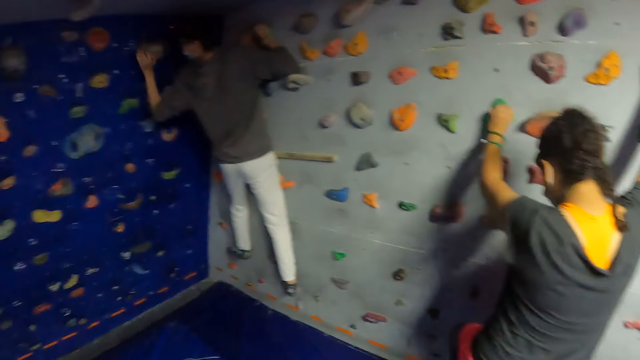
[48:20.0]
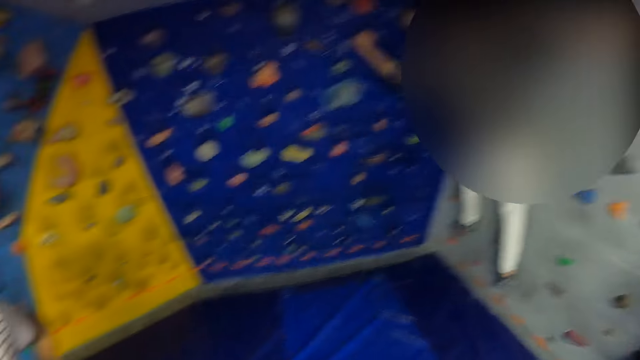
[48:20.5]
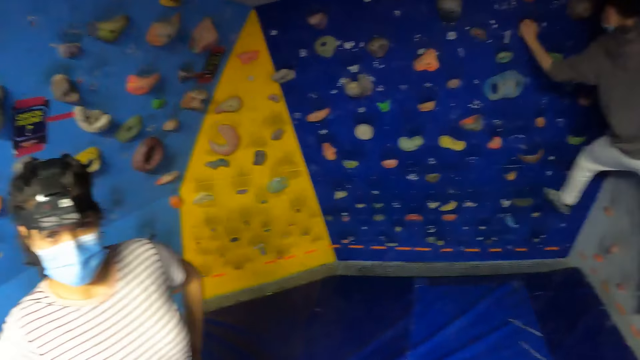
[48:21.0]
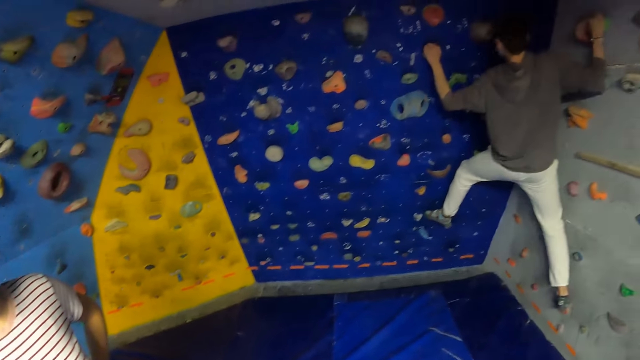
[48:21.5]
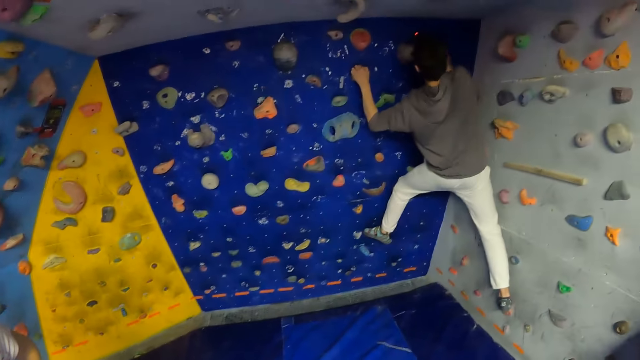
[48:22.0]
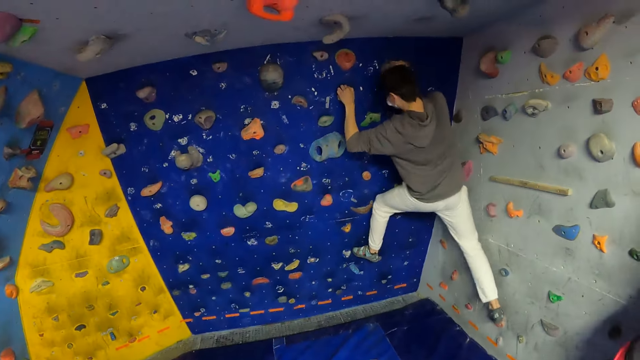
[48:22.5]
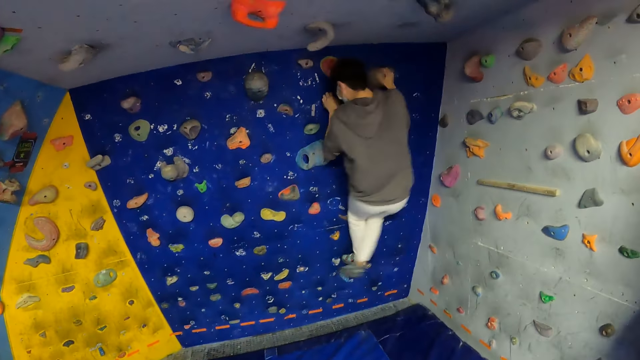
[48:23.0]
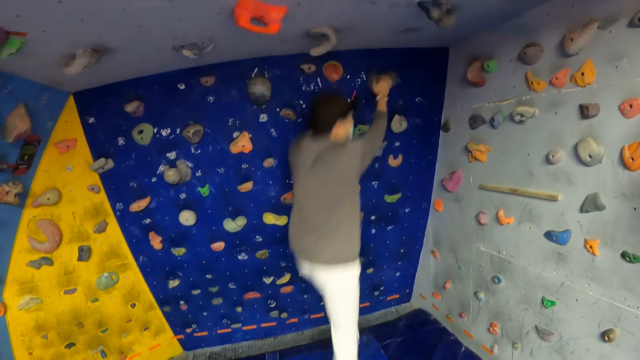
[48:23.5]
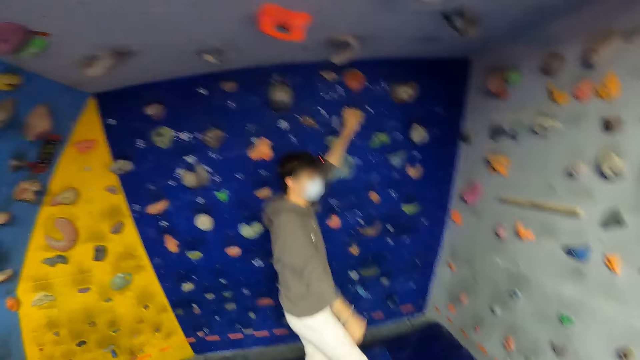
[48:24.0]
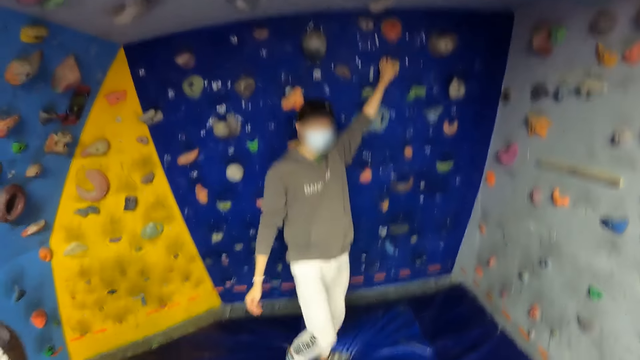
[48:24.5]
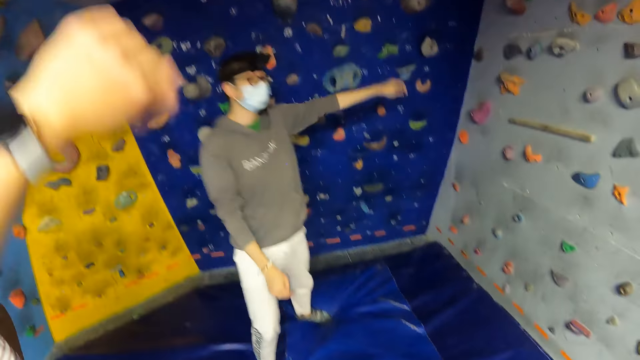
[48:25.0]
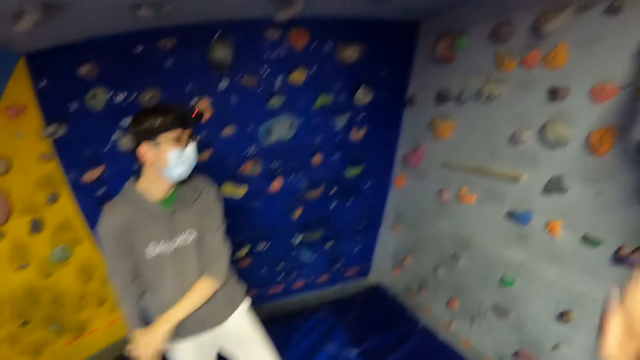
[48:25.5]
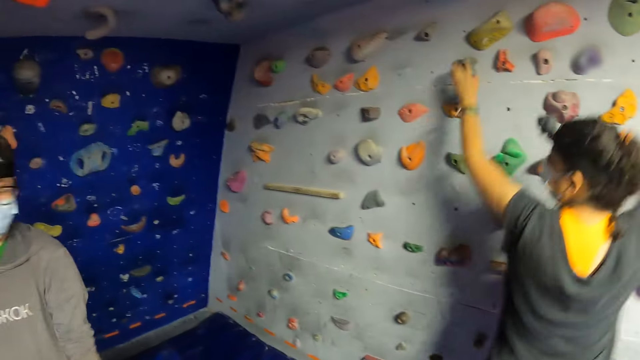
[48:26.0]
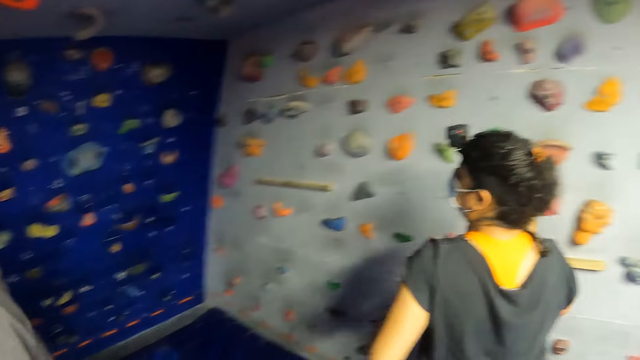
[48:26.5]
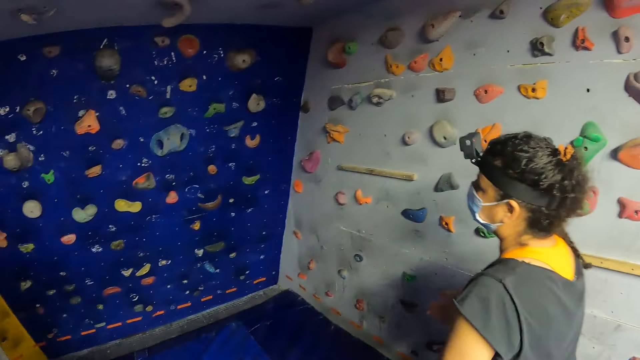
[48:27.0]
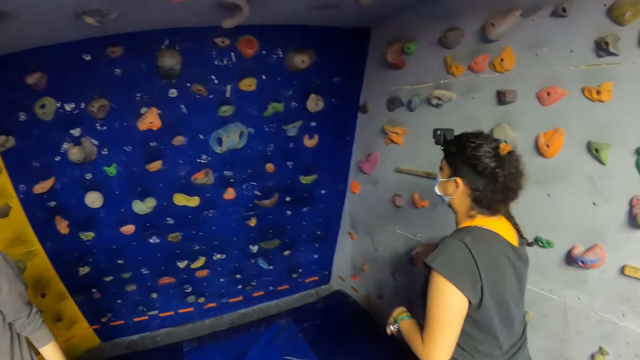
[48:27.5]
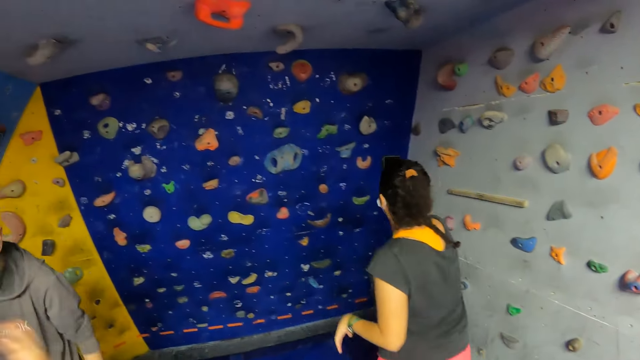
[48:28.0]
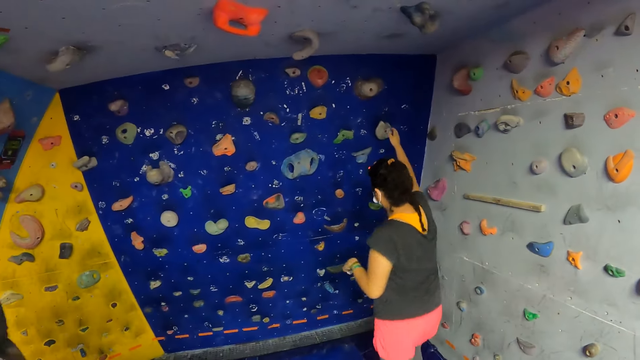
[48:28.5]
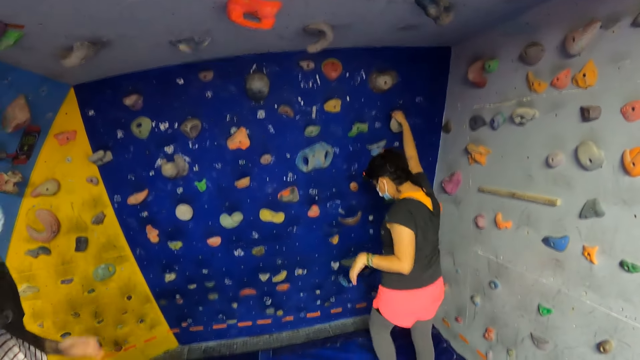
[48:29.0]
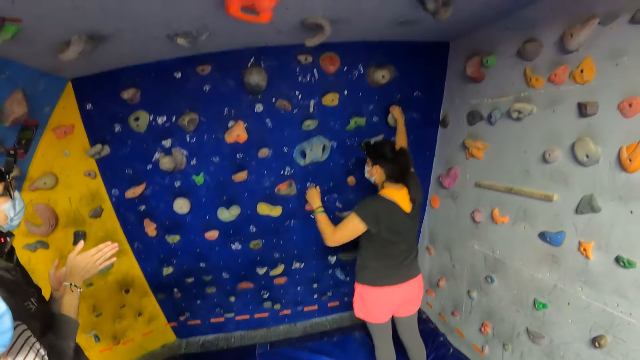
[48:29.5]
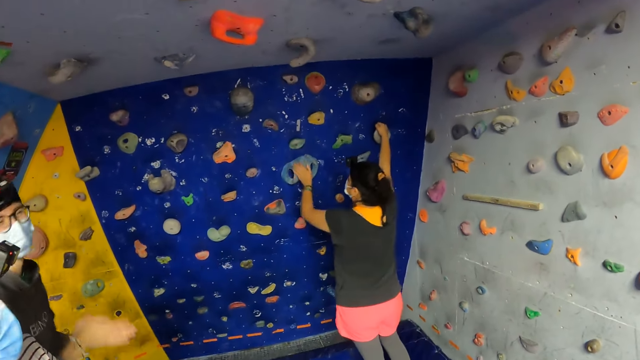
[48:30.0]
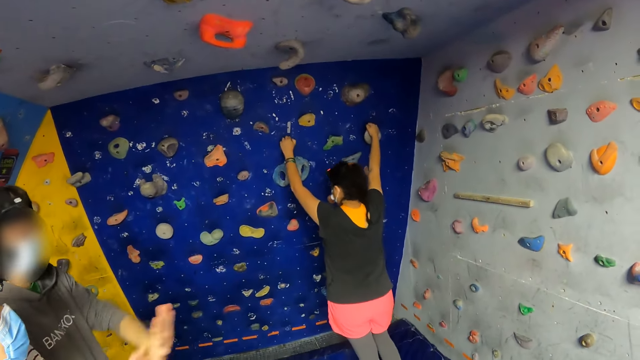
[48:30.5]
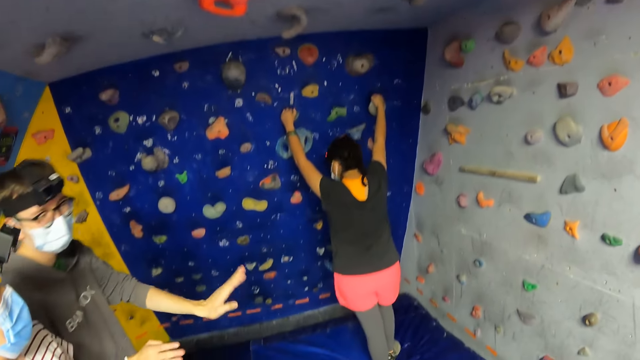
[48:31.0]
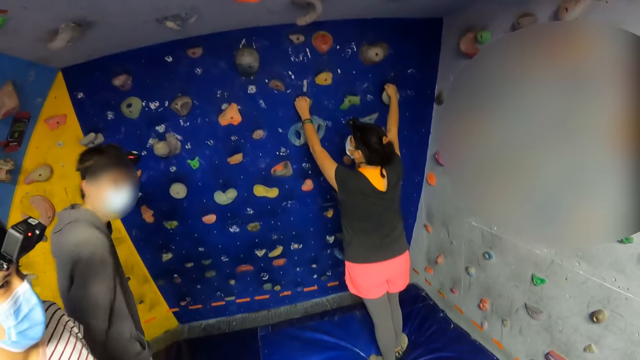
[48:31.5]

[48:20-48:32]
The camera wearer looks around. The woman nods the head. The man falls off the bouldering wall. The camera wearer raises the hands. Another woman climbs off the wall.

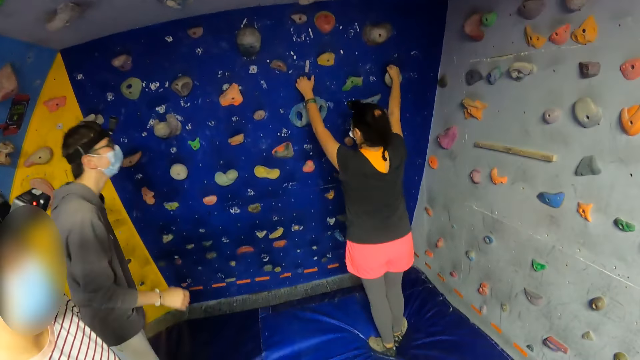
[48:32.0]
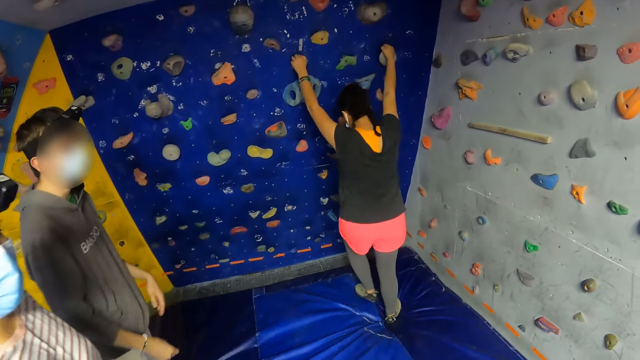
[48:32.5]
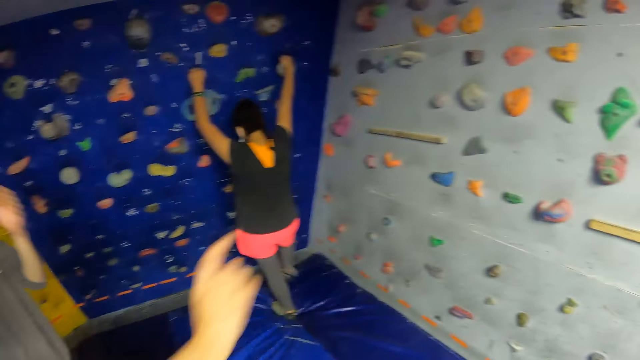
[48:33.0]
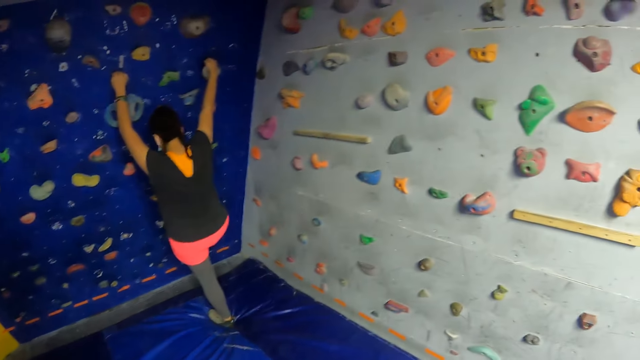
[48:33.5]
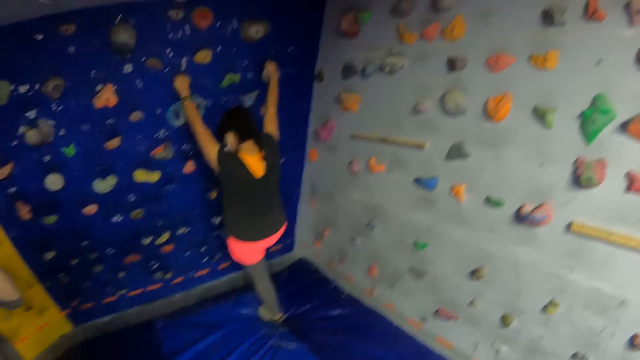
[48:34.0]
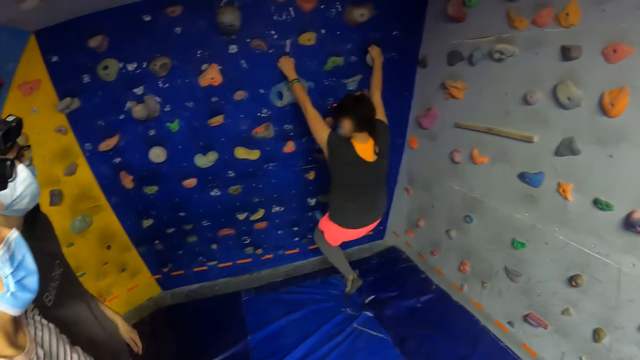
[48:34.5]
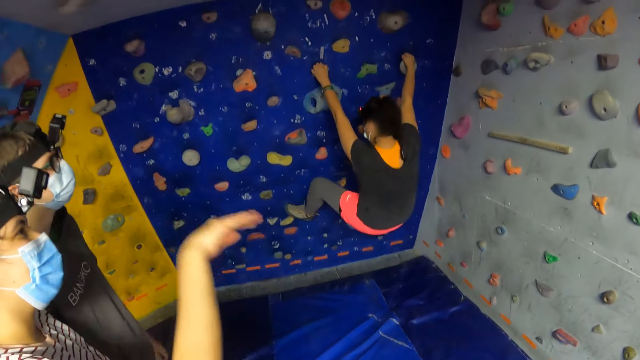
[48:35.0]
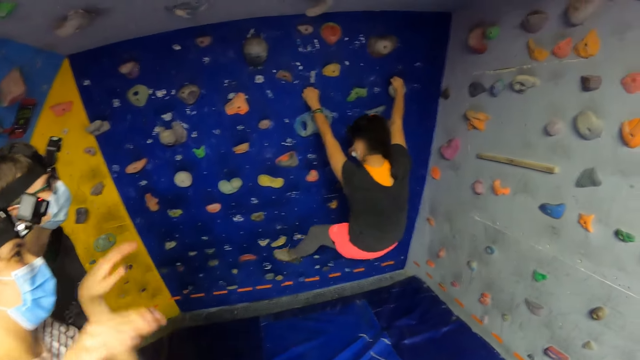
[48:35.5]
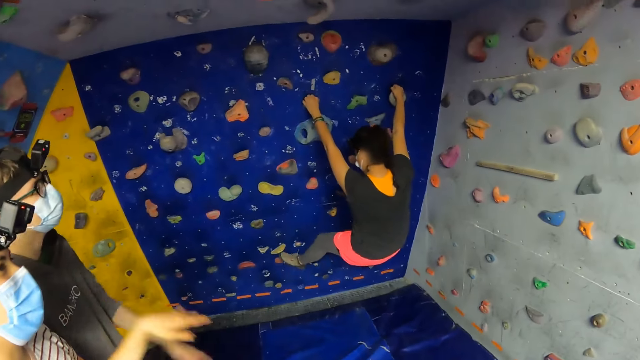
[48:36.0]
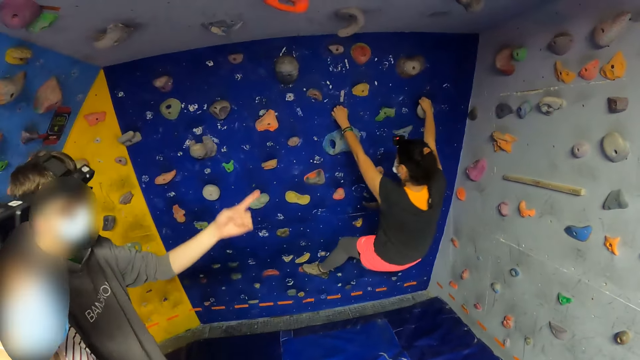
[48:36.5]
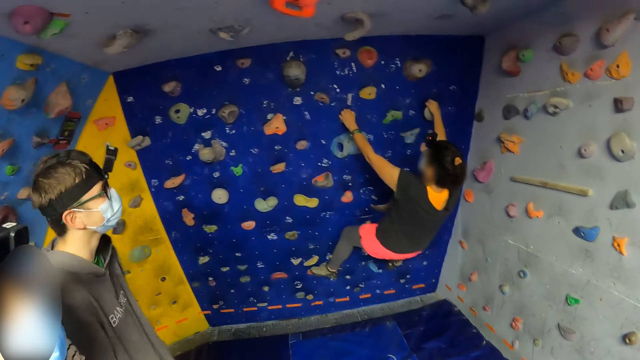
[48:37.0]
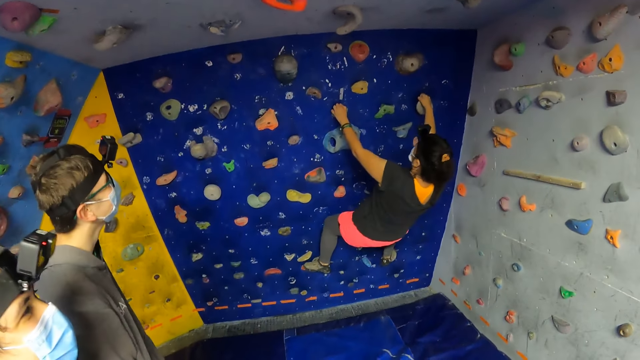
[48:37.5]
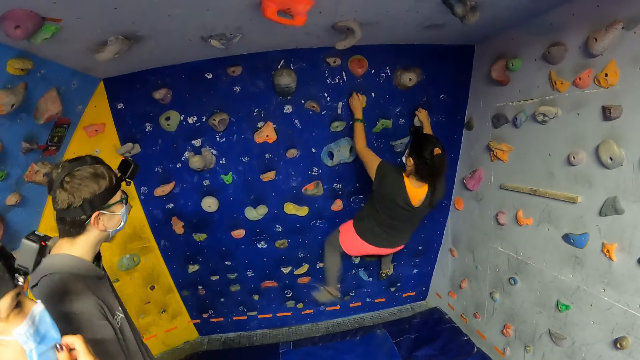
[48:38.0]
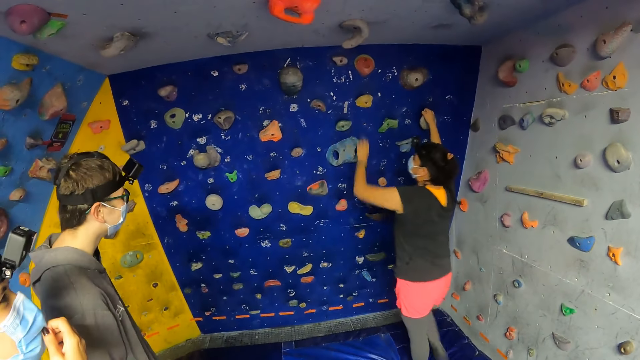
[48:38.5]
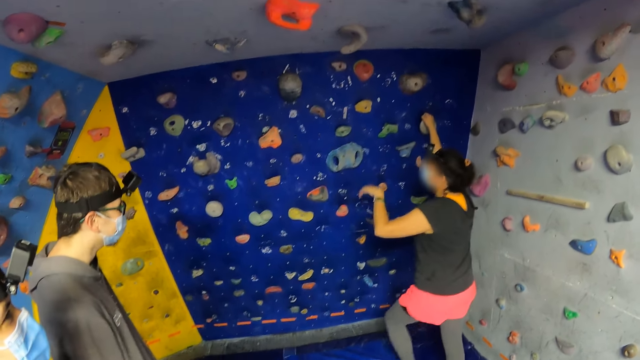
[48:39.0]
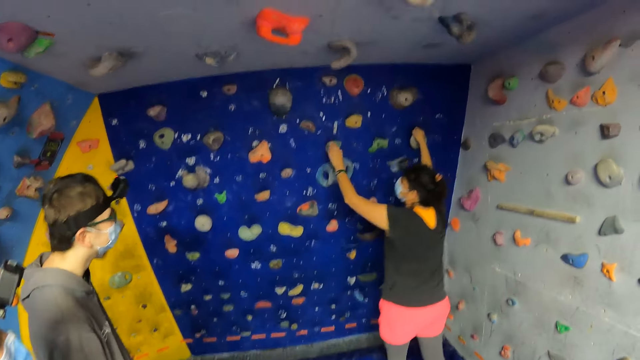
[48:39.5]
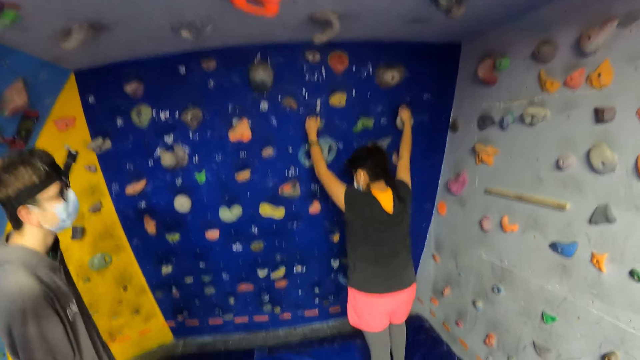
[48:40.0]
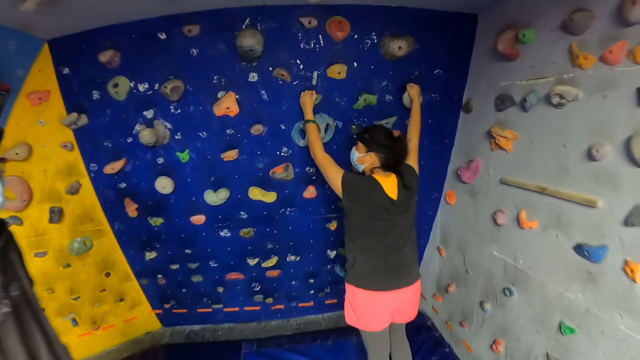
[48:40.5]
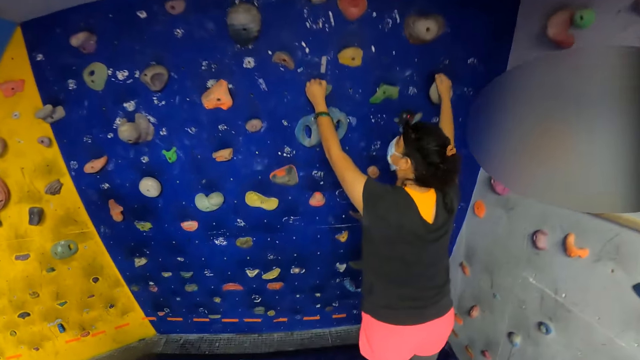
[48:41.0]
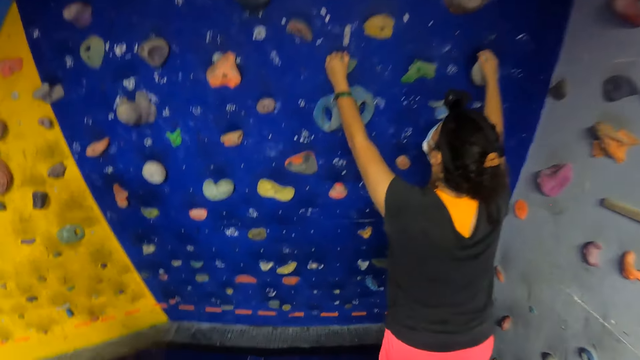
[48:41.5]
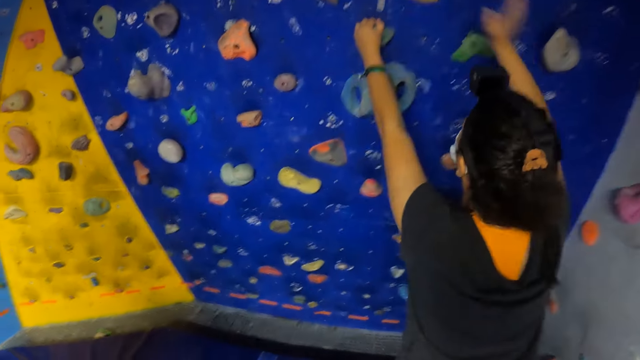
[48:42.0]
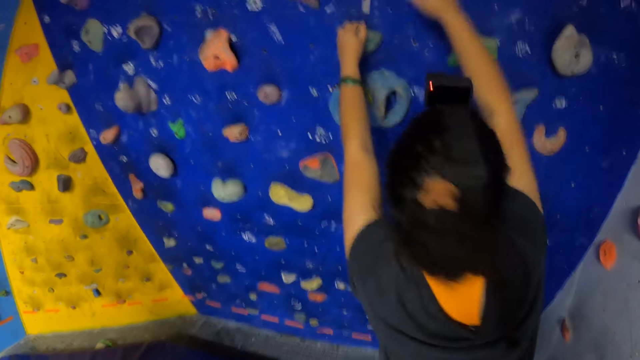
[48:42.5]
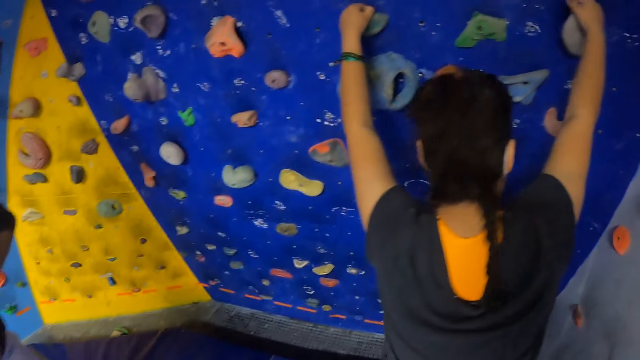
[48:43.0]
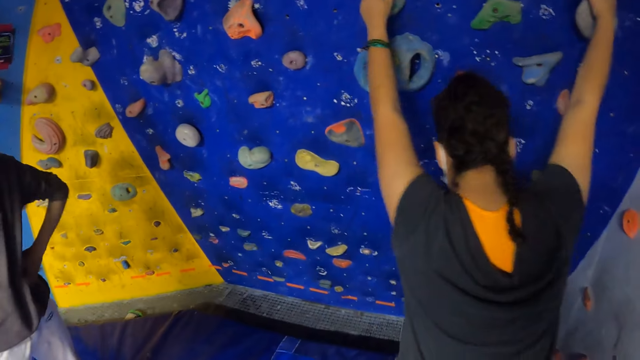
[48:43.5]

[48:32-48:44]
The camera wearer walks forward.
